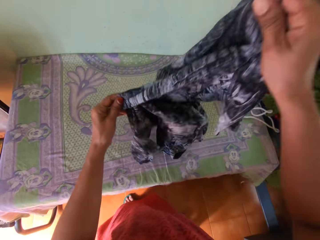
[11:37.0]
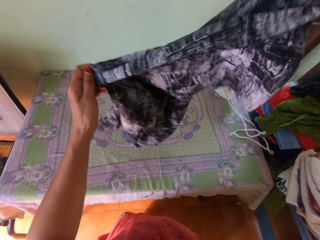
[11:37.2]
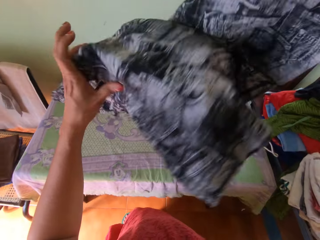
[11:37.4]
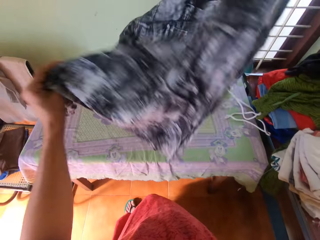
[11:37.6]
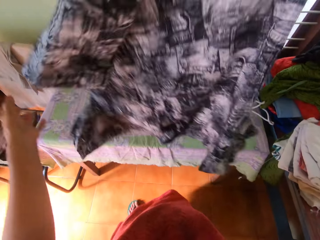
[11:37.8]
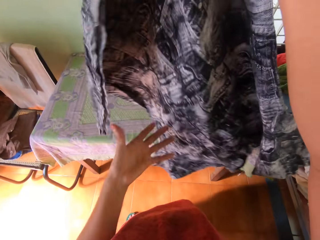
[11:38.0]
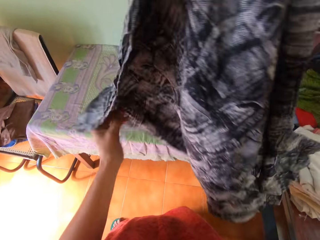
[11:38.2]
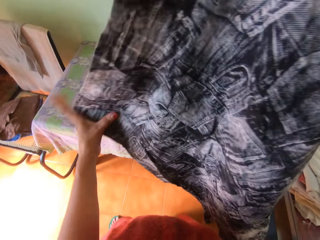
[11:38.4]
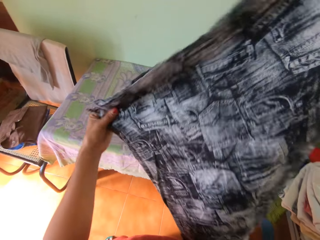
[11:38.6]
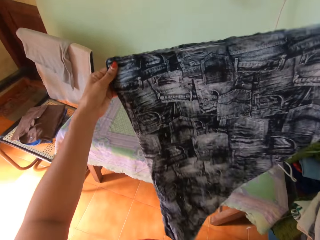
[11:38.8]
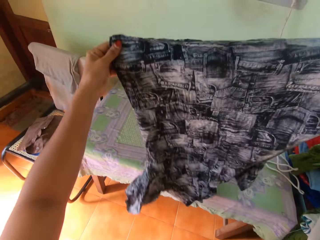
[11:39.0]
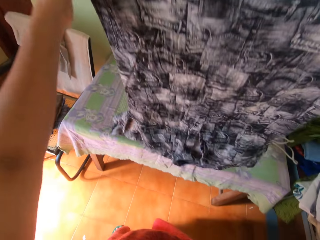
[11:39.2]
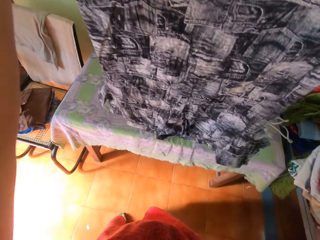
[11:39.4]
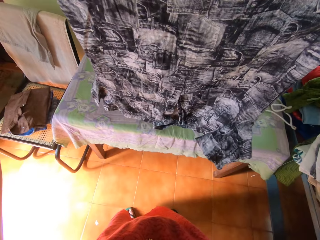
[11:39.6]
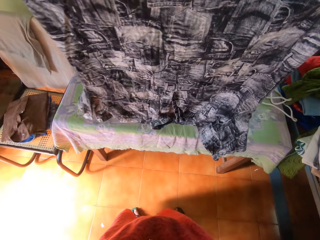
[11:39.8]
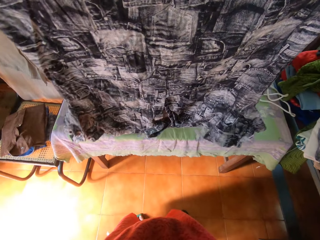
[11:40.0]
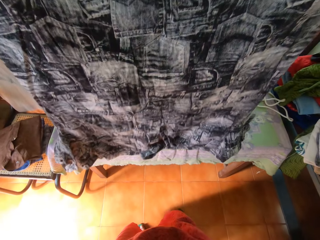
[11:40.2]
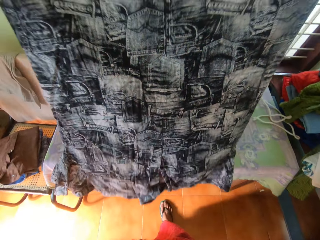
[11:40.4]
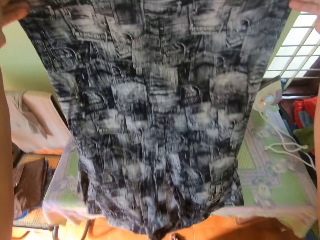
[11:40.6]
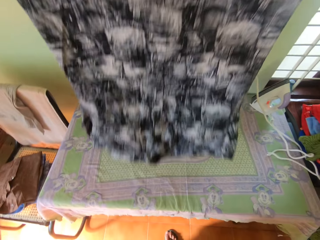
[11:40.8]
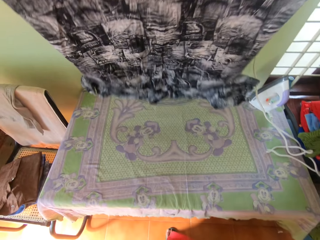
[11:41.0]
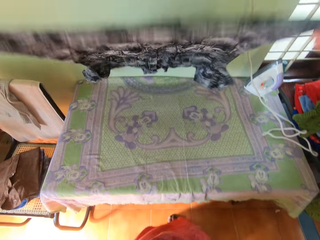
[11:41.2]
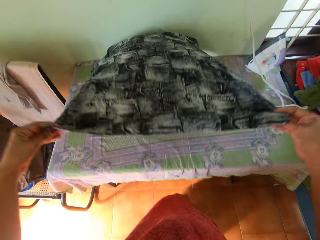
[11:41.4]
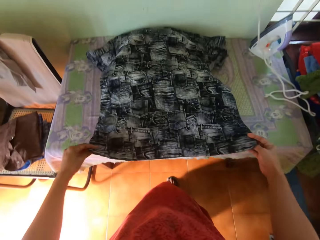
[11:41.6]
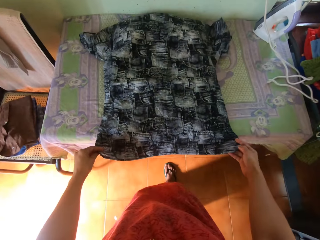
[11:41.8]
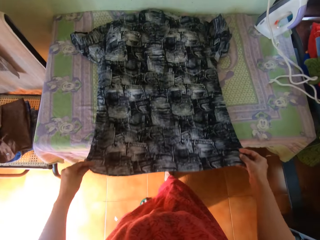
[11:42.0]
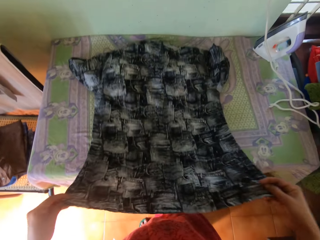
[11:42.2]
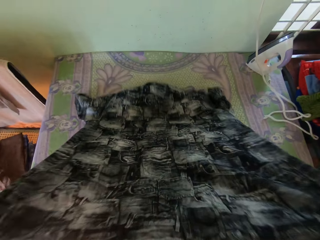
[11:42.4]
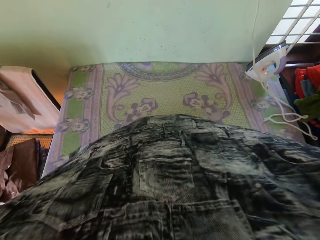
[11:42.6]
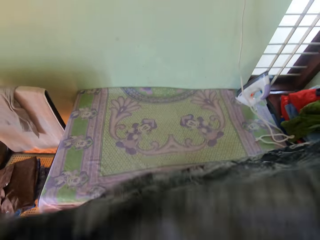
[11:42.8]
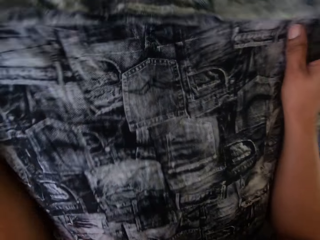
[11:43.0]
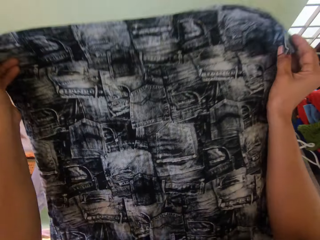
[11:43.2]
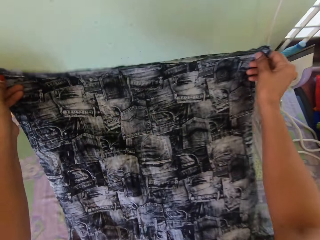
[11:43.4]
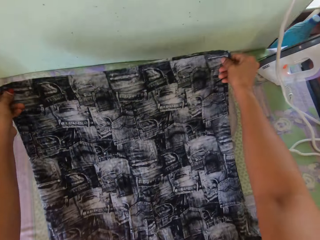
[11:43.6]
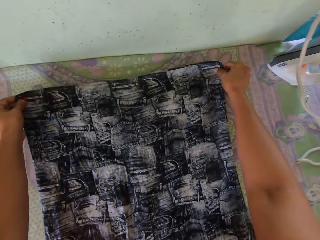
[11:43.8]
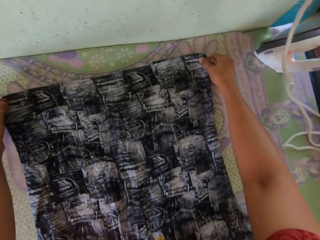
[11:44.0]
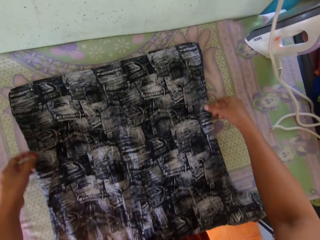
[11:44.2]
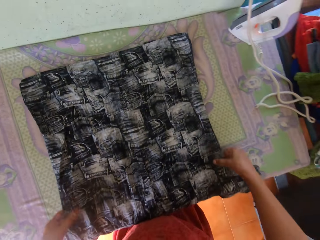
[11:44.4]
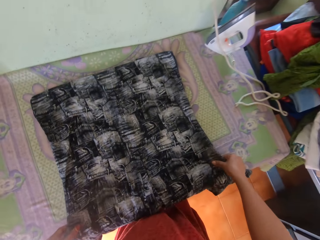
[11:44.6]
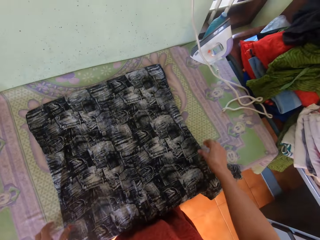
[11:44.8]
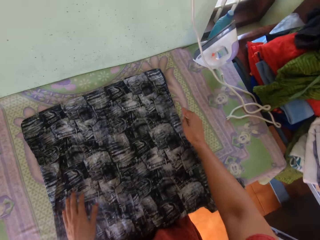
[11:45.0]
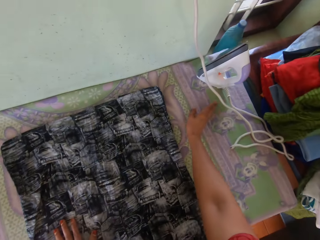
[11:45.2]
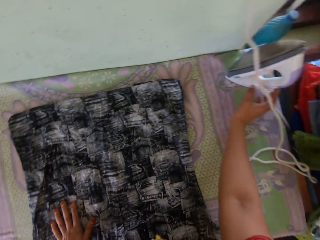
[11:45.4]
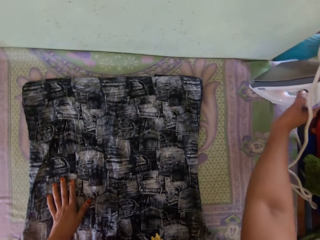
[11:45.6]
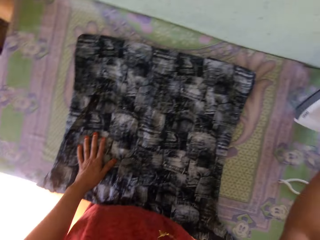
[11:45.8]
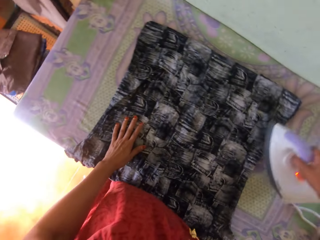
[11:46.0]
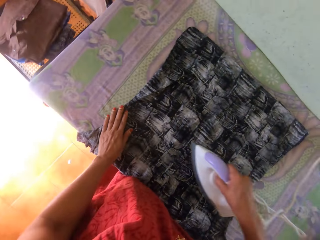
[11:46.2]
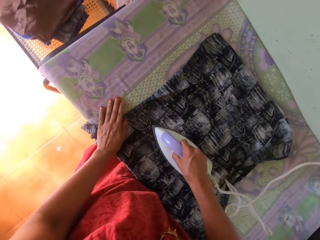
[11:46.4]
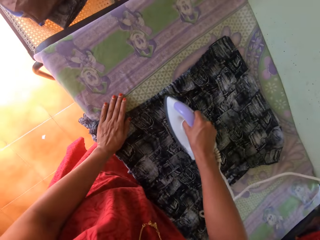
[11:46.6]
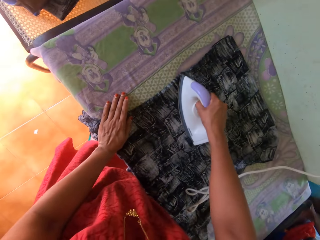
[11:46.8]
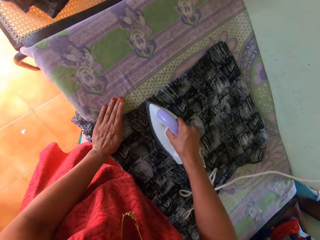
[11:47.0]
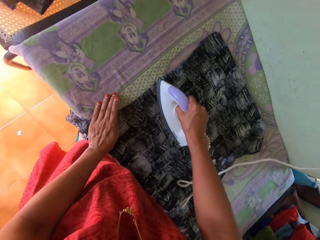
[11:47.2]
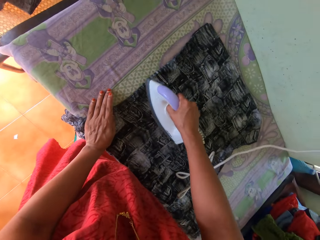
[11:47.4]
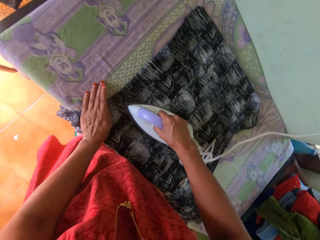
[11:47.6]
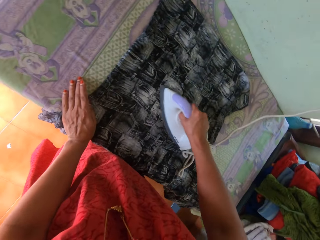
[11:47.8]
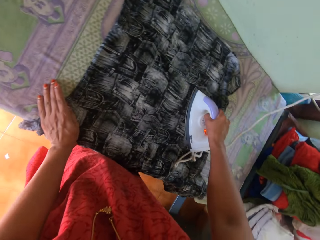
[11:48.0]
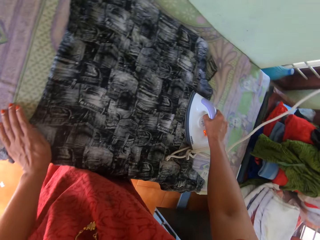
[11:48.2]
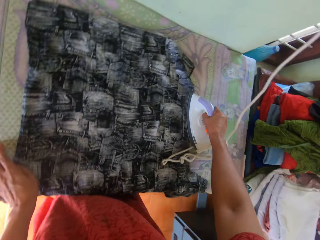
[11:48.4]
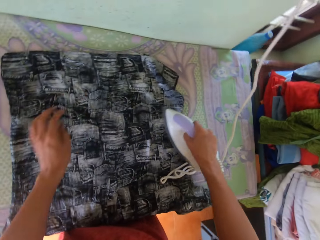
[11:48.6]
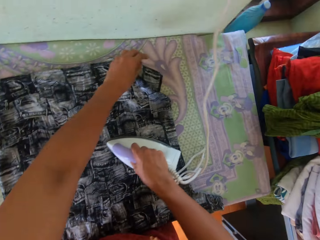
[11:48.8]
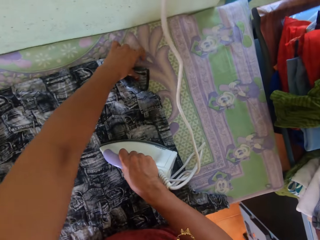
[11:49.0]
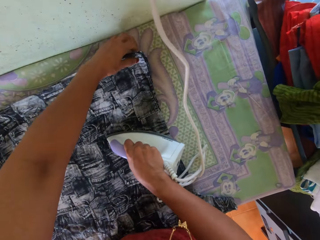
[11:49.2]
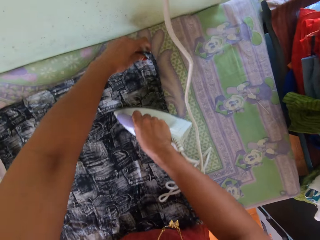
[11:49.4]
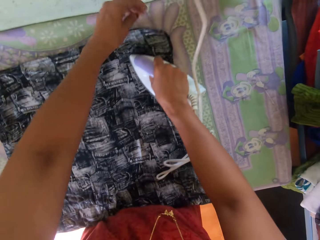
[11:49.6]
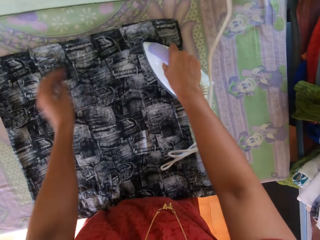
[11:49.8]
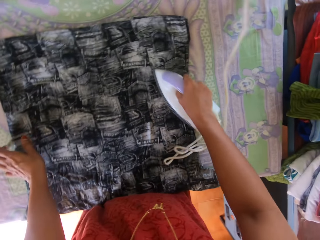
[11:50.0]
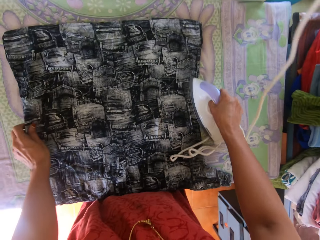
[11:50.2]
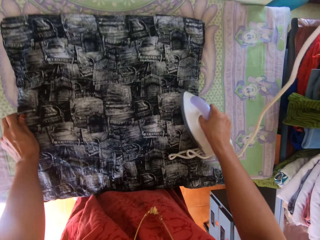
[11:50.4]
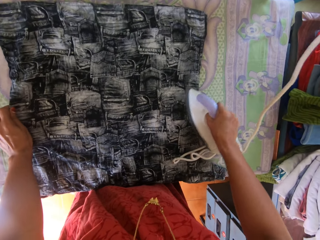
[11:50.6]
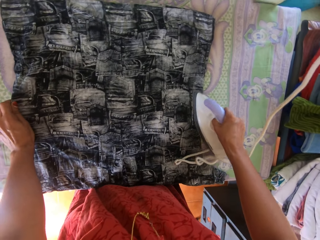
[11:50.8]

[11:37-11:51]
The camera wearer adjusts the cloth. They lift the shirt and look at the shirt. They put the shirt on the iron board. They flip the cloth on the table. They adjust the cloth. They pick the iron box from the table. They iron the shirt.

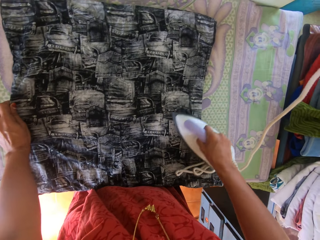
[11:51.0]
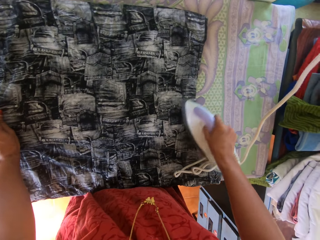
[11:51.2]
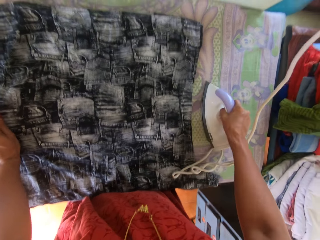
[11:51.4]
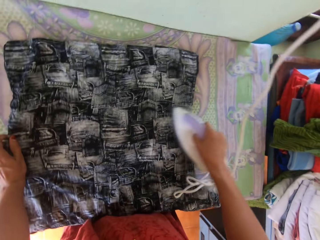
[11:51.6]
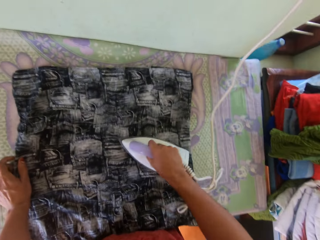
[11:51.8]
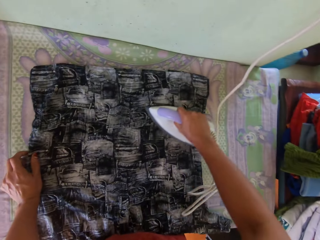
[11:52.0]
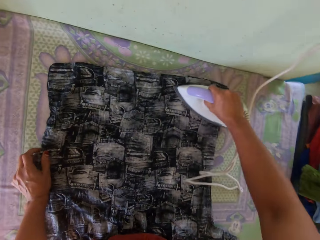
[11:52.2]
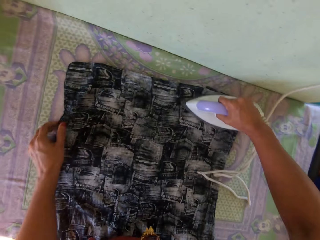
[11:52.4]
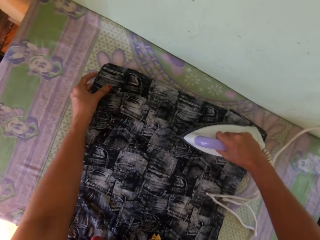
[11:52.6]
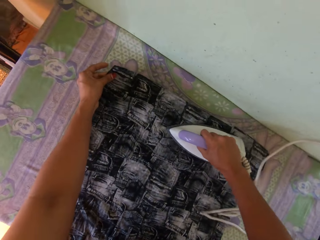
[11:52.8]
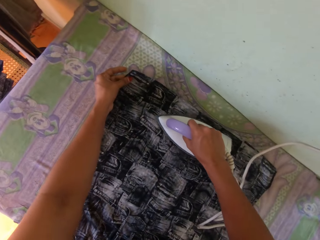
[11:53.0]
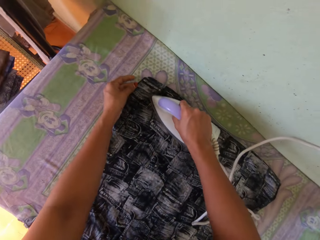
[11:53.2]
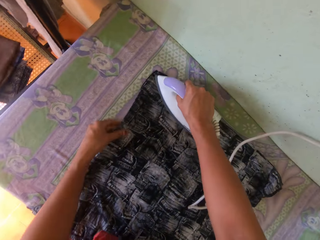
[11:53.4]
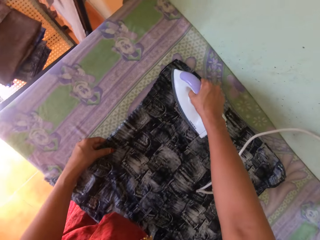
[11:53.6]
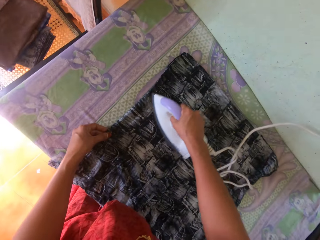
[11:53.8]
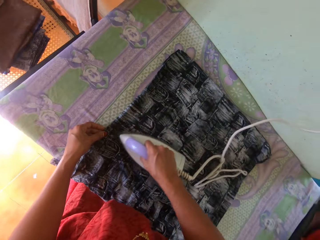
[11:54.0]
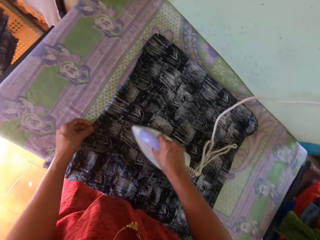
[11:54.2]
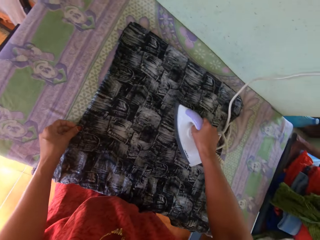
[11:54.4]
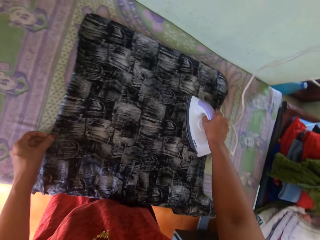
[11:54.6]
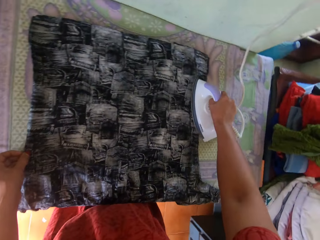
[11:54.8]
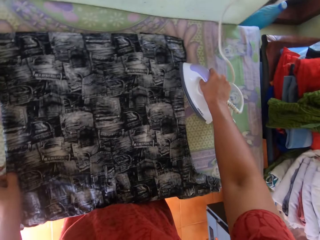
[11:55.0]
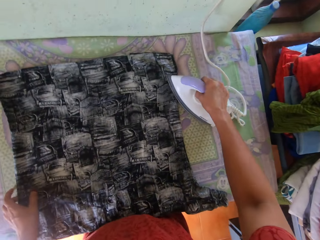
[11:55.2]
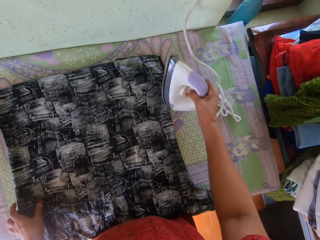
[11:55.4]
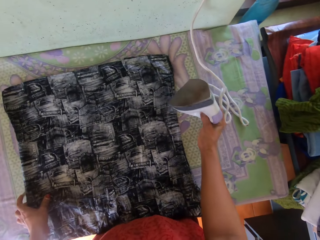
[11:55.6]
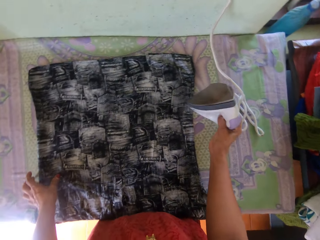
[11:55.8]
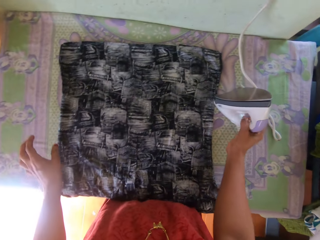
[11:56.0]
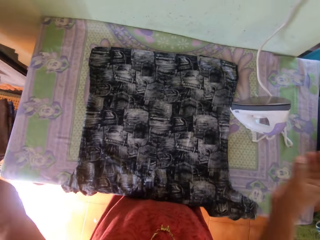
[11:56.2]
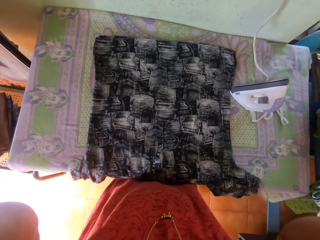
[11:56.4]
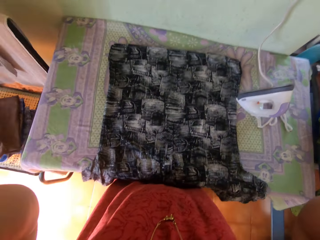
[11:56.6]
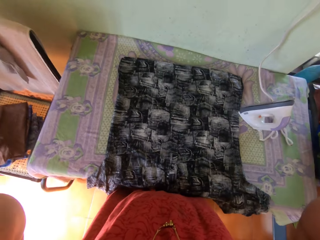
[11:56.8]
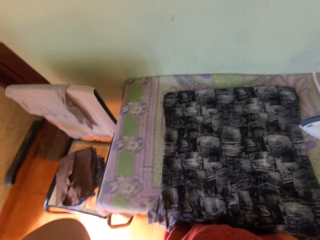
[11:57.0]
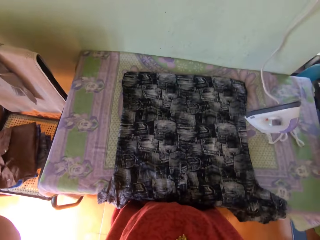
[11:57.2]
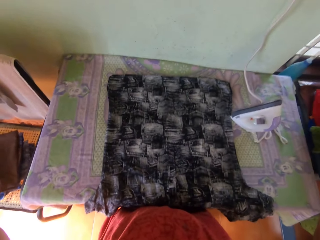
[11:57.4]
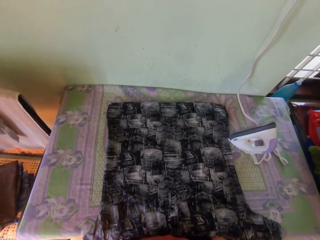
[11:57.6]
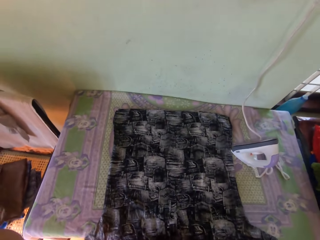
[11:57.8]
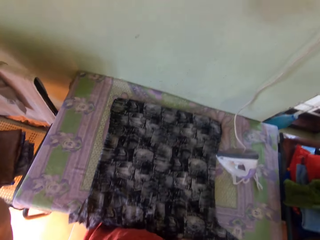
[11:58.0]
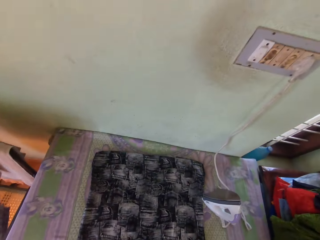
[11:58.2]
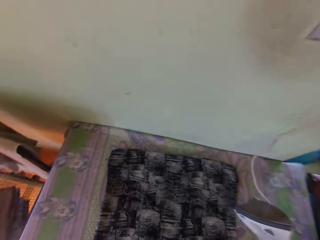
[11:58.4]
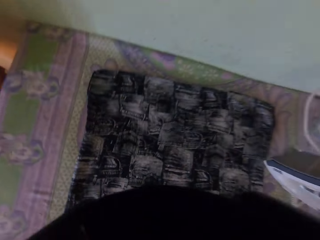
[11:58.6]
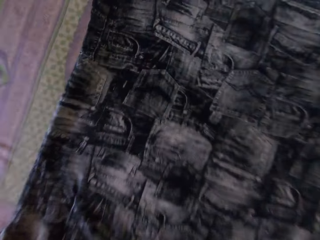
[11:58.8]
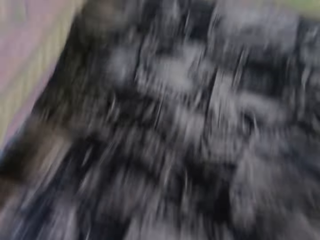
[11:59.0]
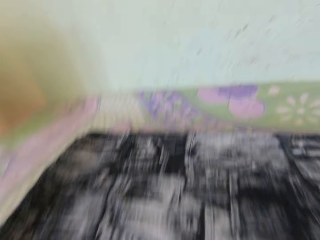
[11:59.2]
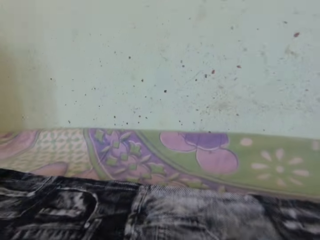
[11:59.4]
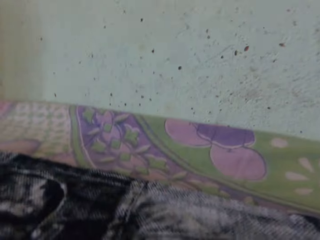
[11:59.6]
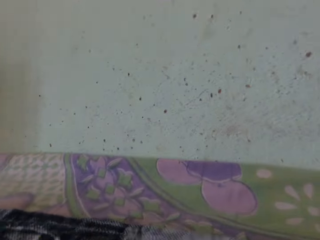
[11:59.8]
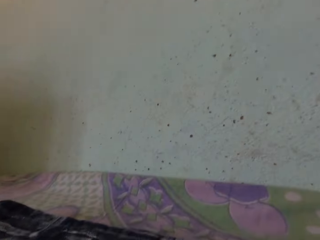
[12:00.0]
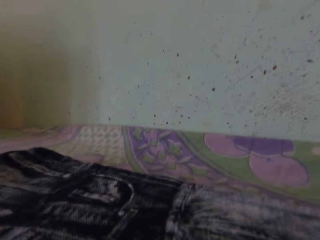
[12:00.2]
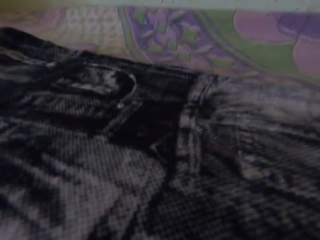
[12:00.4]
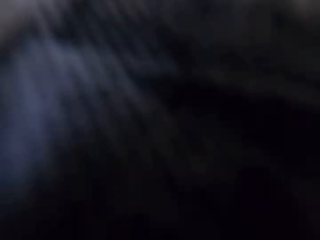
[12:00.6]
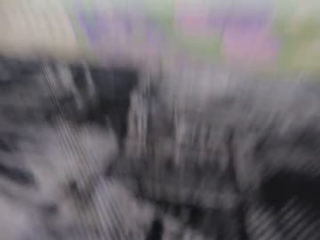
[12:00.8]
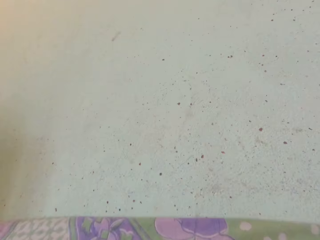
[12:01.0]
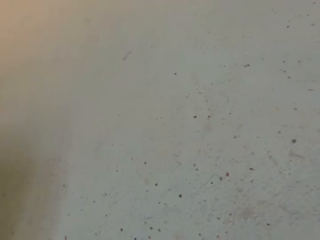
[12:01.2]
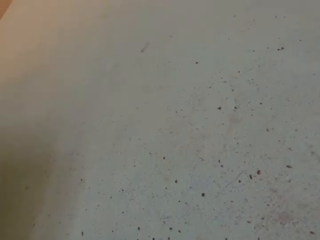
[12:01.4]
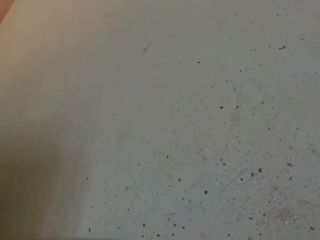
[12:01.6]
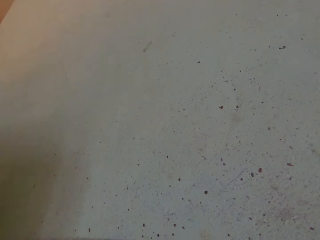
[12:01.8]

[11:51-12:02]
The camera wearer puts the iron box on the table. They adjust the camera. They raise hands. They remove the camera and put the camera on the table.
